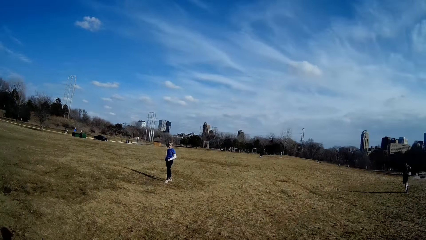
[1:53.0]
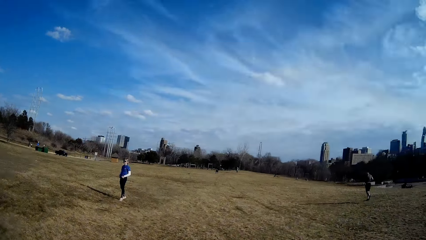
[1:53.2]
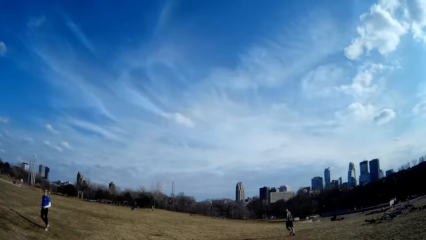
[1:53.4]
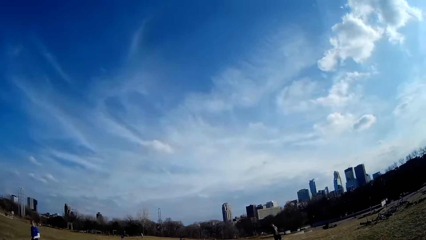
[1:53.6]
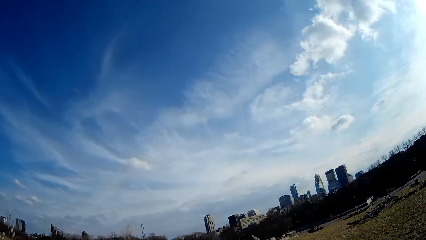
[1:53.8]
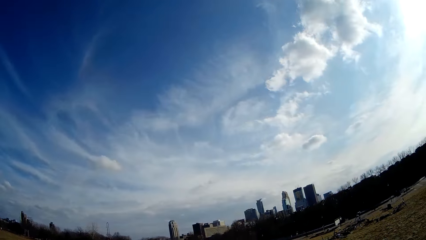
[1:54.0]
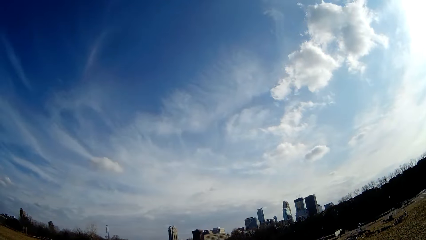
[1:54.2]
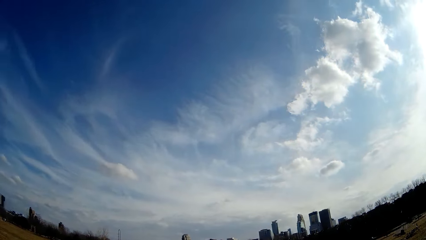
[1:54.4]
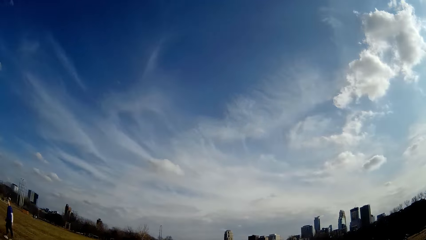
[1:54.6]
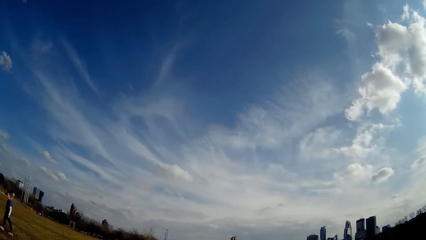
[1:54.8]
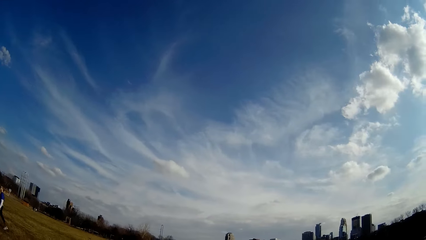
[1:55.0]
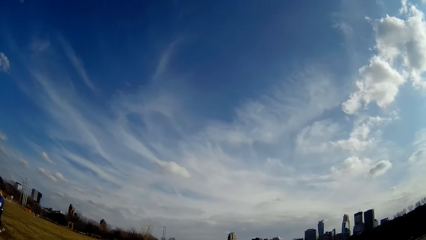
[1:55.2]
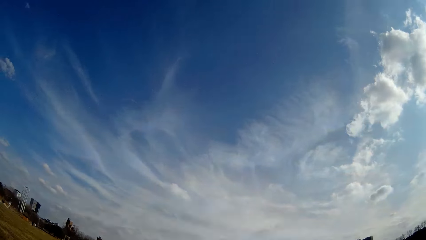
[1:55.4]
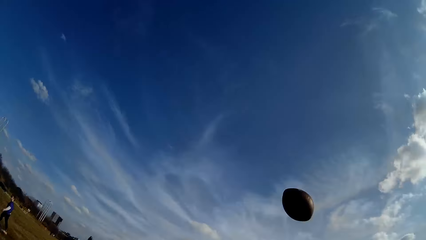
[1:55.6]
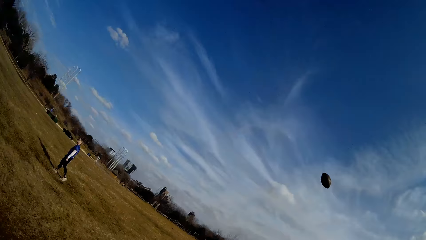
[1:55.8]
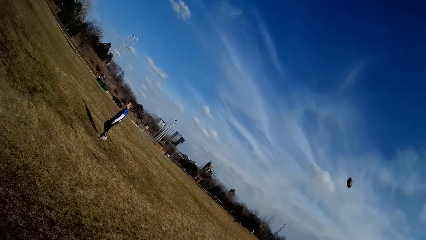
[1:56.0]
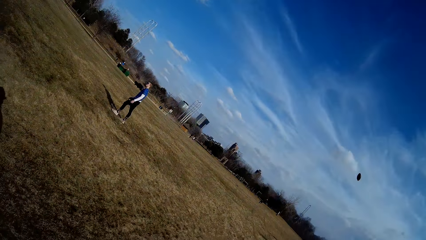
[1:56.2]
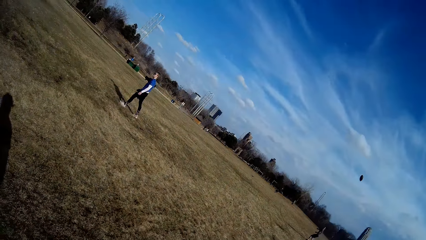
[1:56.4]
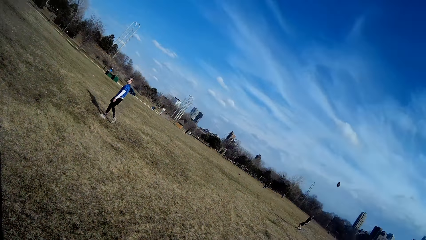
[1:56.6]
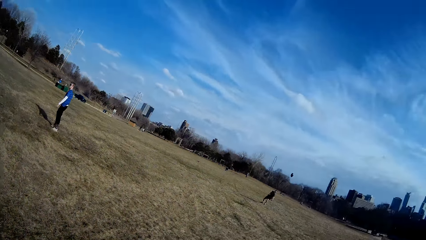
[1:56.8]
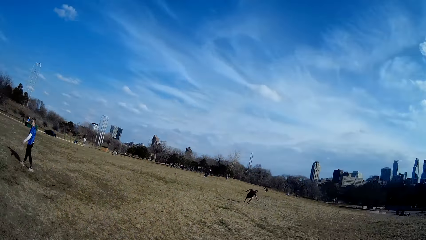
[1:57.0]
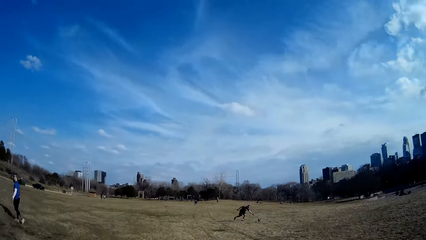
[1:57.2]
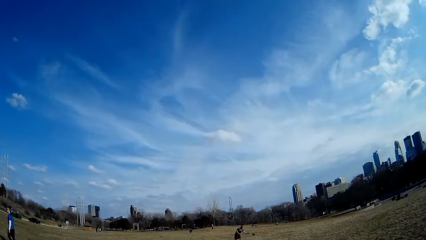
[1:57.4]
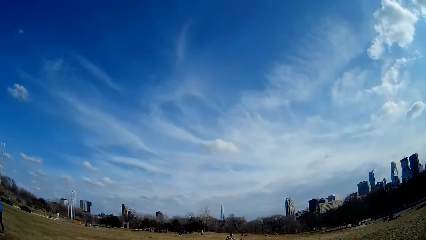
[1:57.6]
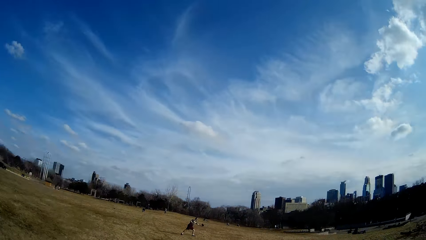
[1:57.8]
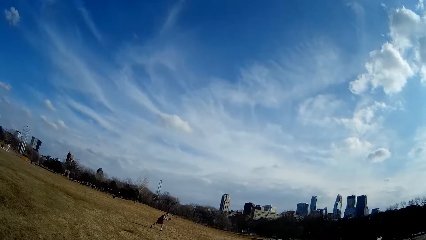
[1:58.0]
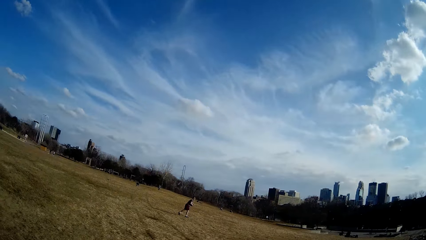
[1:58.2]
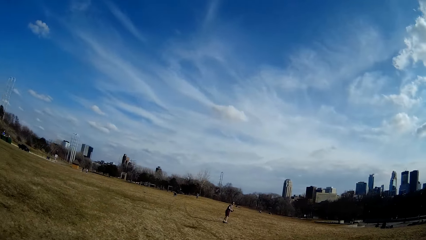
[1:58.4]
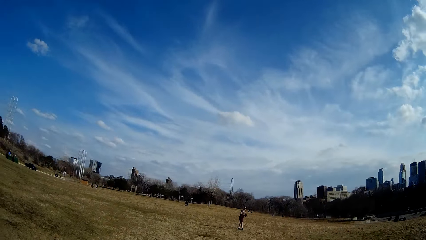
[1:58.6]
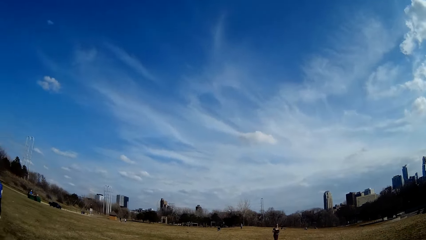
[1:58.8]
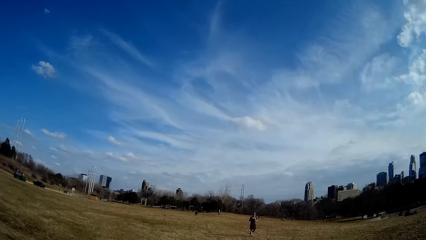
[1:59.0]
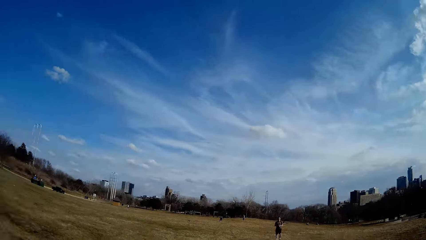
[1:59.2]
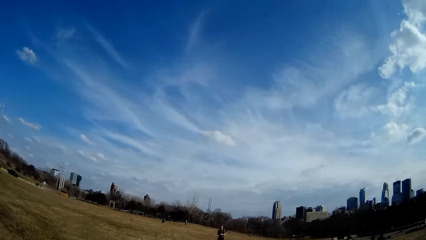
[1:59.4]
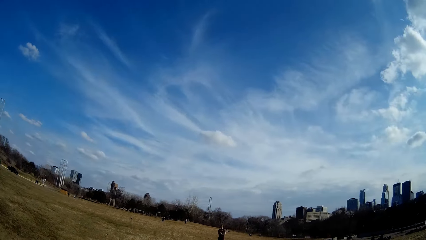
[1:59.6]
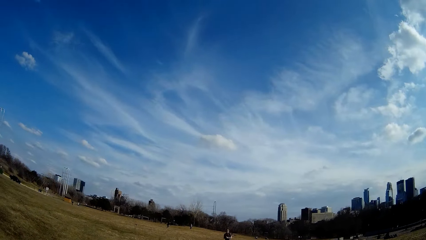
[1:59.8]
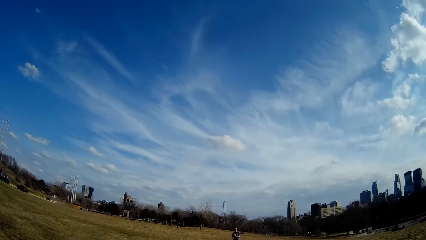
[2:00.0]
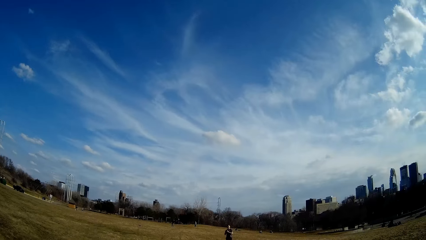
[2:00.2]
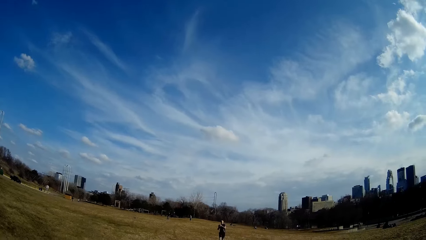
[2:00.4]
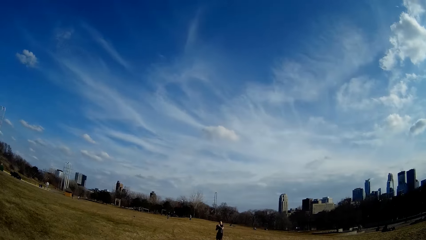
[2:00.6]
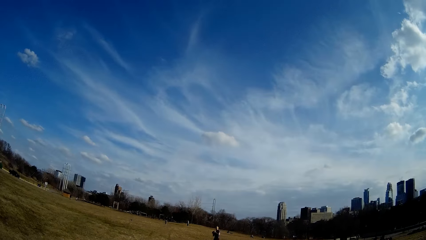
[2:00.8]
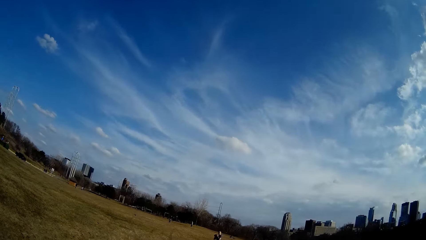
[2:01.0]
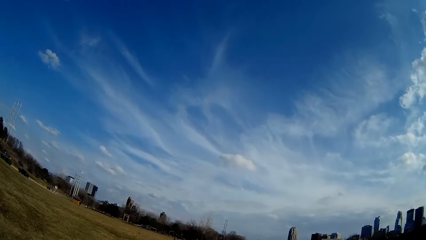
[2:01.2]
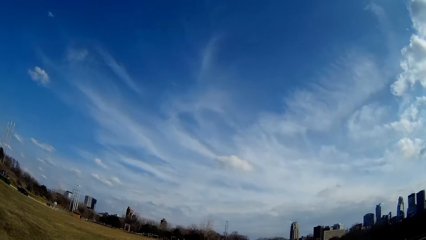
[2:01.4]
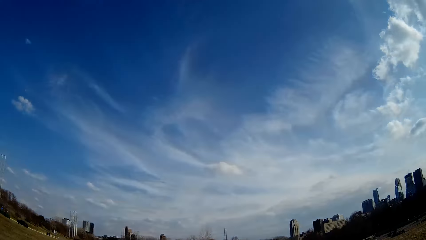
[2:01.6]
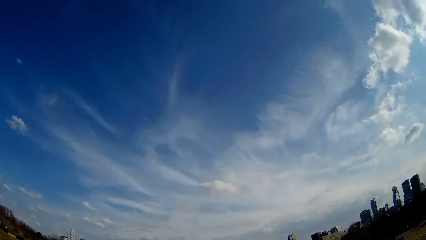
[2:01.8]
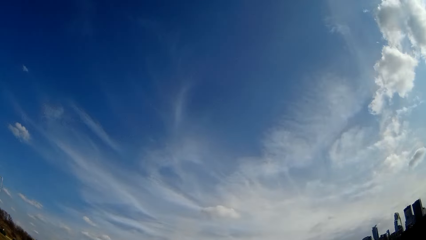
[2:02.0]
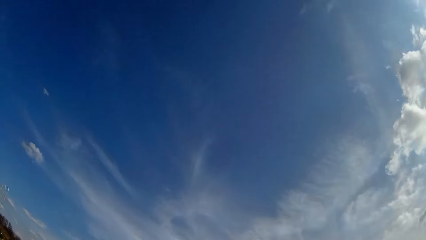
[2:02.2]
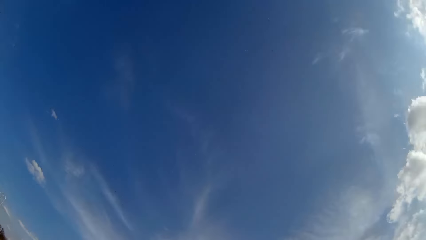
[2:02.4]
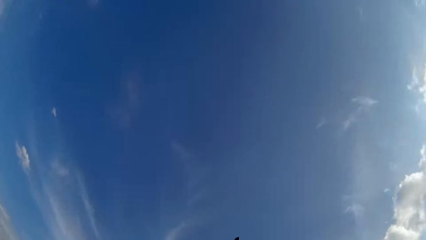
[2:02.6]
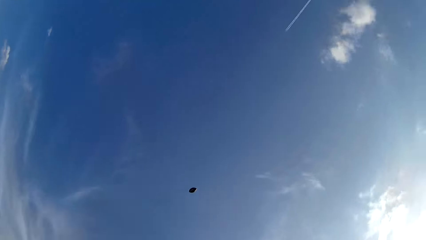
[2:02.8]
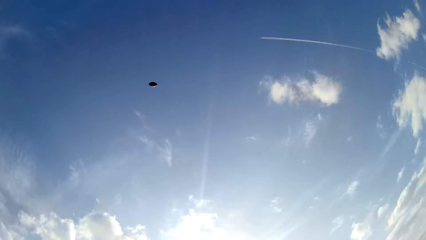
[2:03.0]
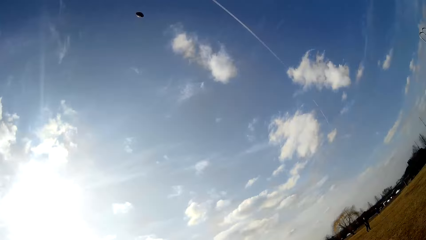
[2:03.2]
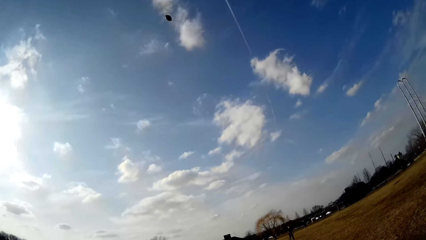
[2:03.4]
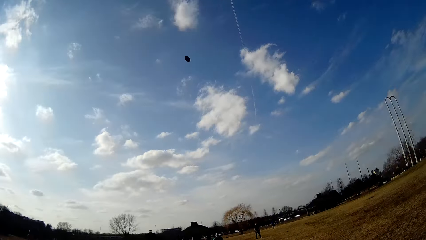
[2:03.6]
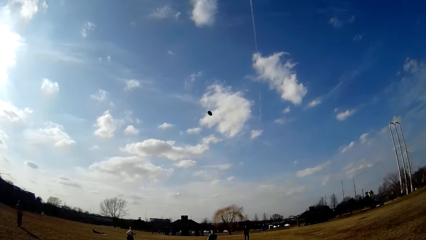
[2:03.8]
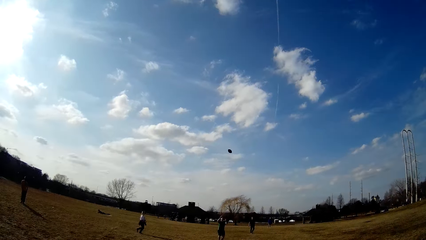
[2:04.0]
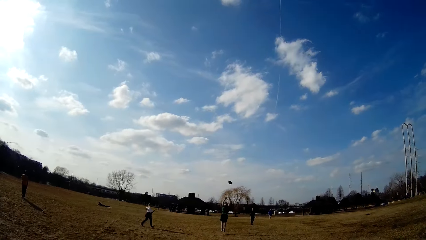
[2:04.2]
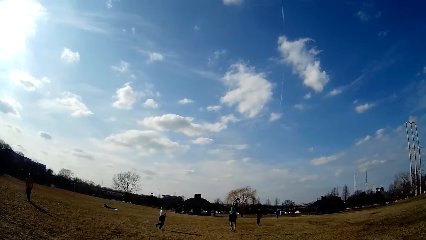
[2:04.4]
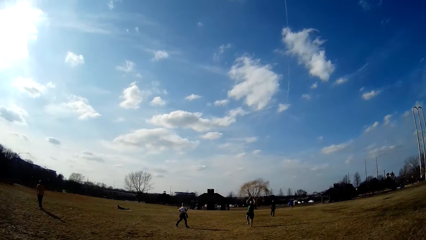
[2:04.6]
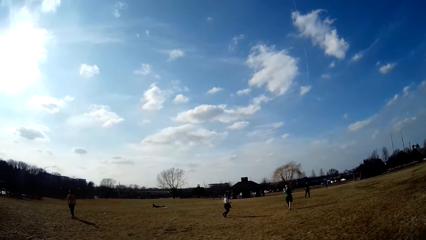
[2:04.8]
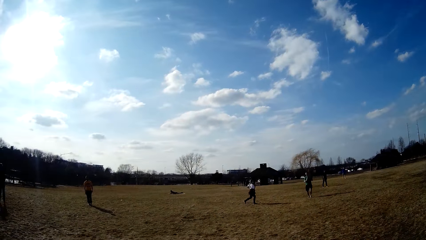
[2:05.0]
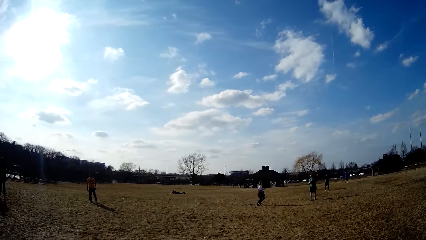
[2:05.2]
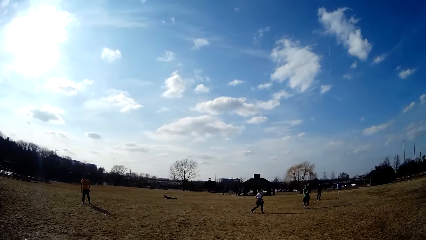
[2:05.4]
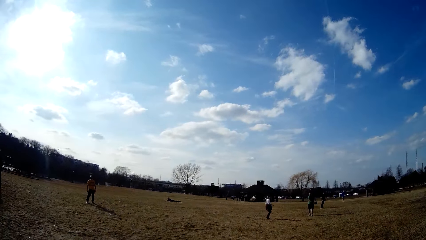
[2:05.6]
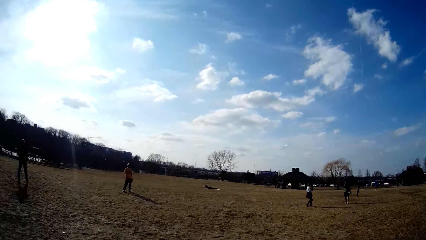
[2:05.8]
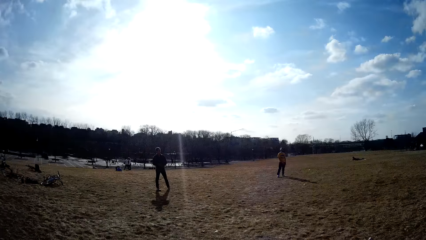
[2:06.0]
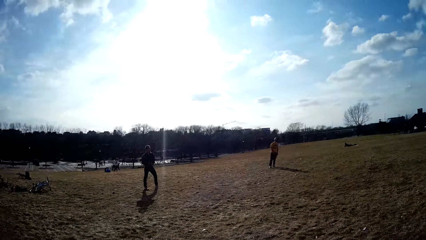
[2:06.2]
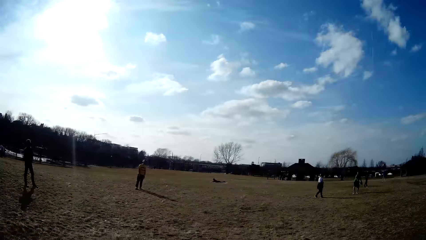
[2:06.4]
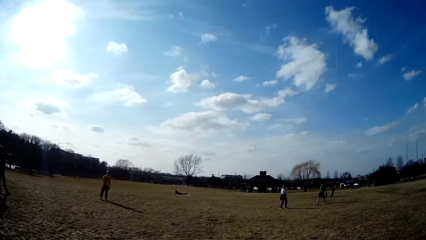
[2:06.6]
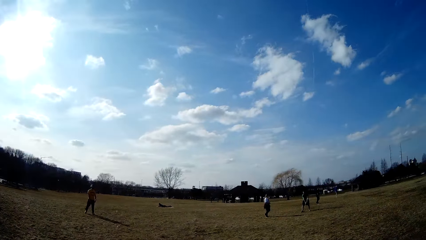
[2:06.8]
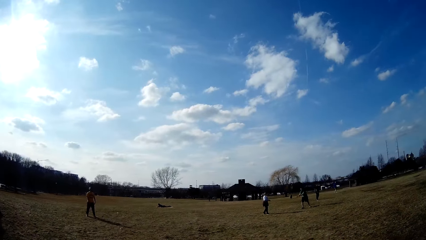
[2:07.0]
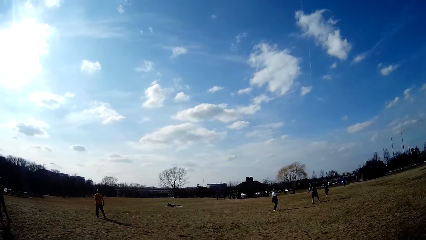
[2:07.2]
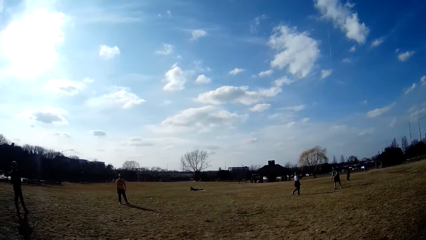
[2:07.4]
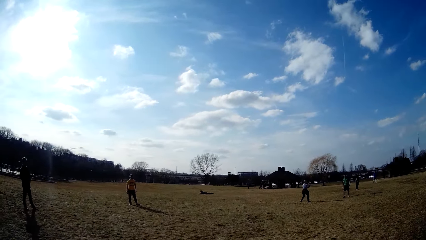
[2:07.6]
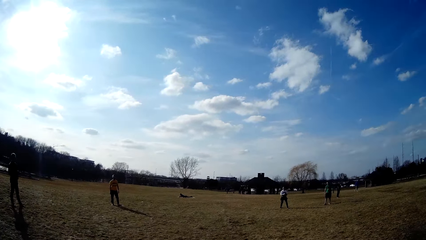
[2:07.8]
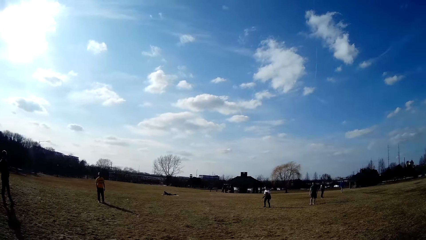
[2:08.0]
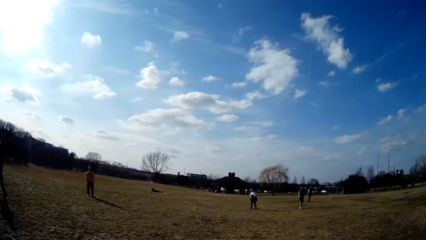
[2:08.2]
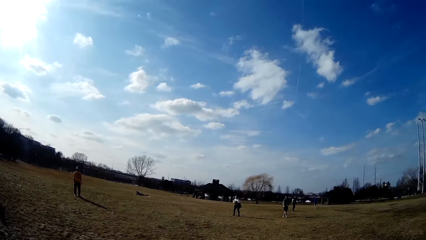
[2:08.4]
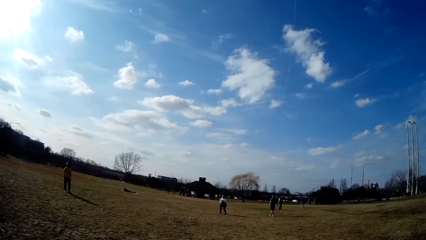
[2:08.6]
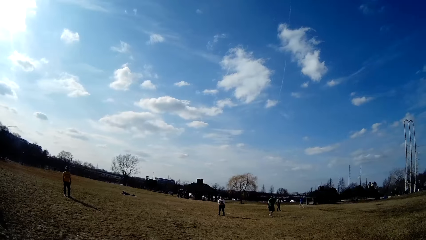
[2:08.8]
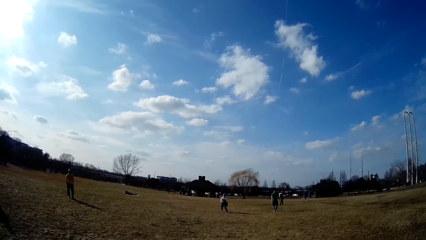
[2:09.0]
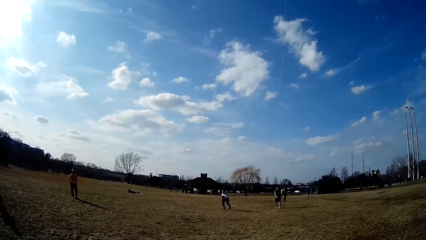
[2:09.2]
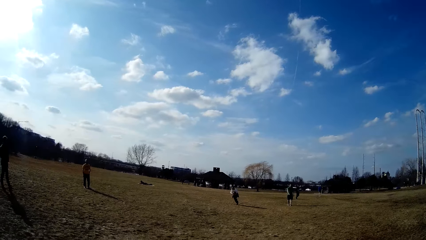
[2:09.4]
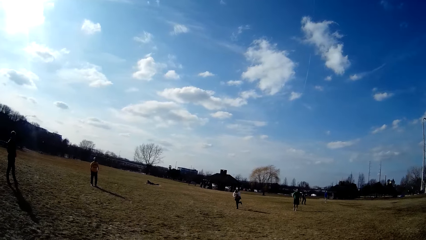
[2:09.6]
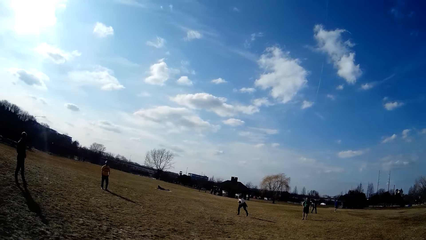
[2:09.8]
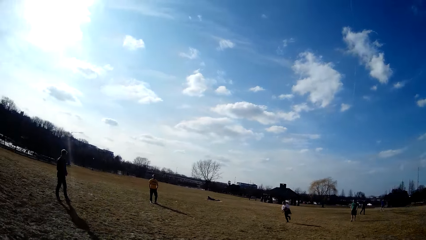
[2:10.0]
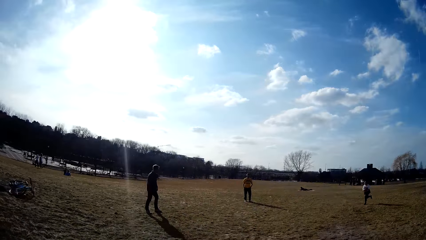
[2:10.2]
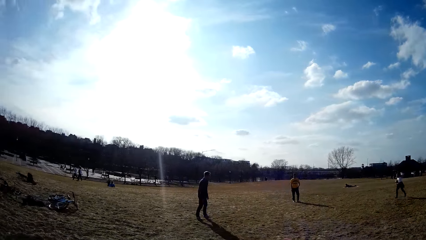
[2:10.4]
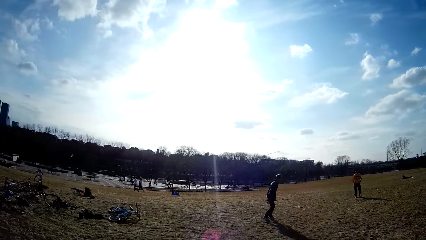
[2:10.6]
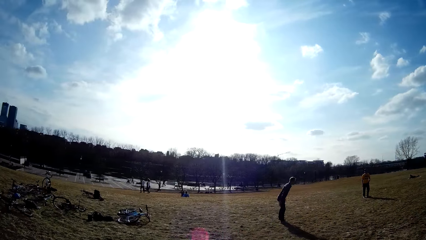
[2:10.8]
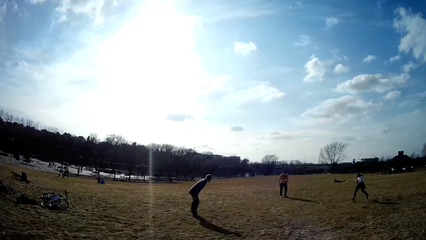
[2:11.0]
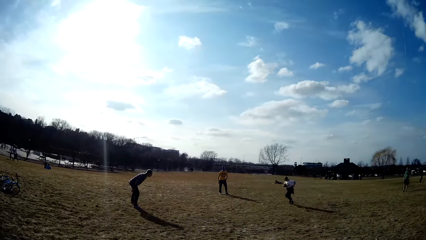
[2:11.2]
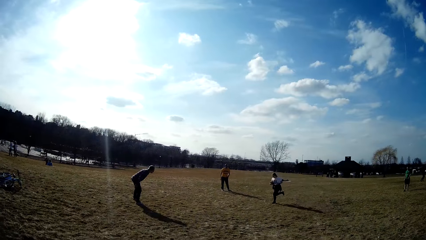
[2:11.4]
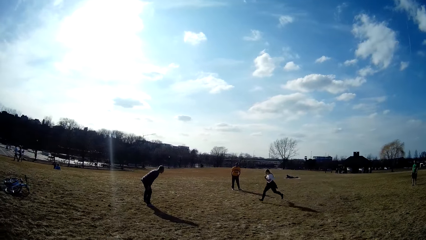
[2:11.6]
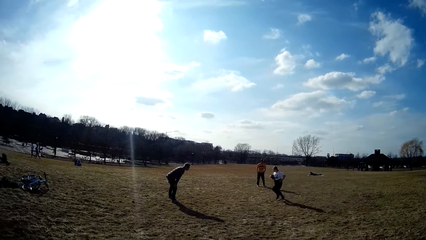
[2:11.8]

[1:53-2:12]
A man makes for the spherical ball in the air. The man throws the spherical ball in the air. Another man catches the spherical ball in the air. The second man passes the spherical ball to a woman. The woman runs towards a third man.
